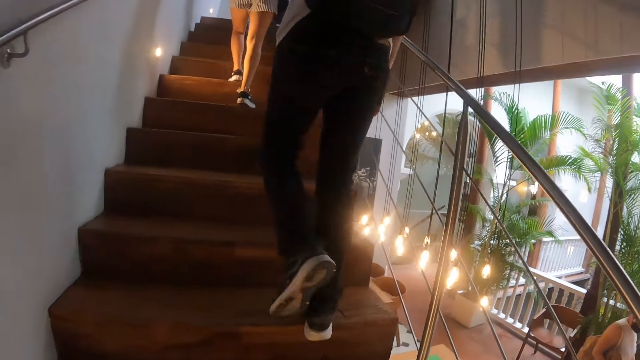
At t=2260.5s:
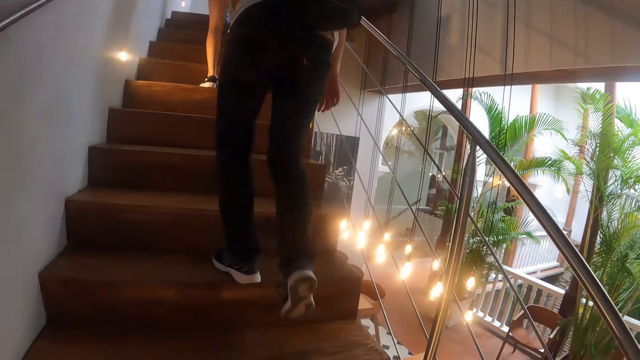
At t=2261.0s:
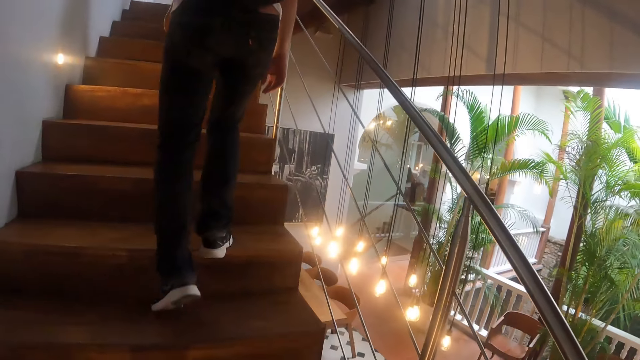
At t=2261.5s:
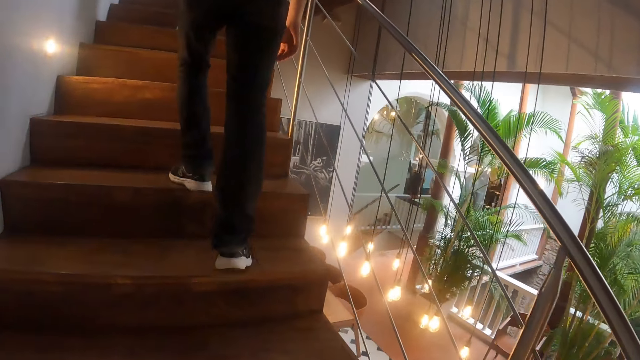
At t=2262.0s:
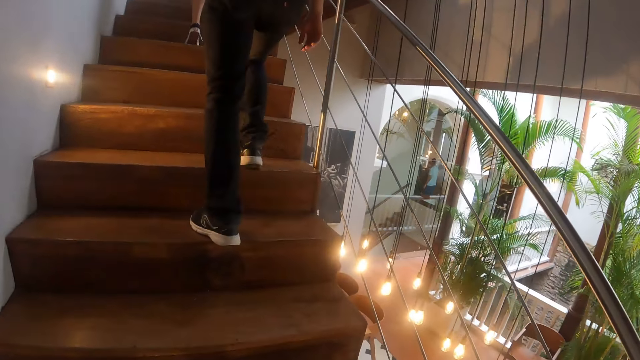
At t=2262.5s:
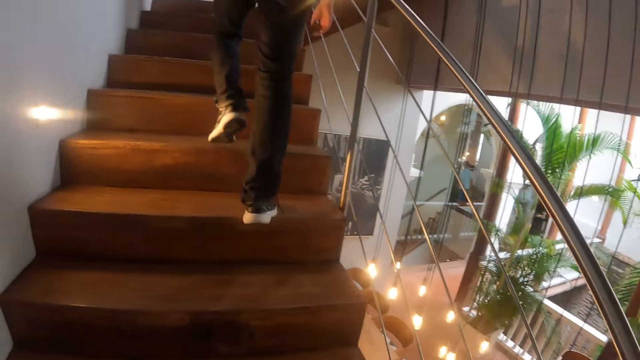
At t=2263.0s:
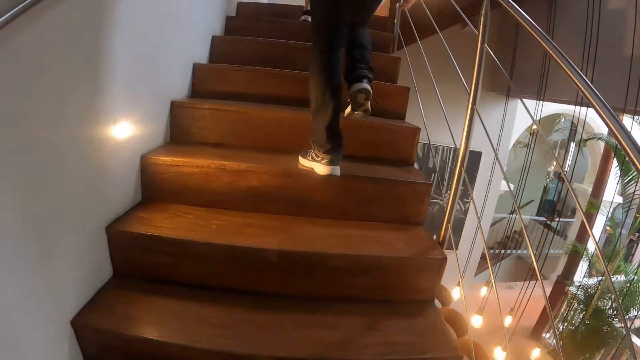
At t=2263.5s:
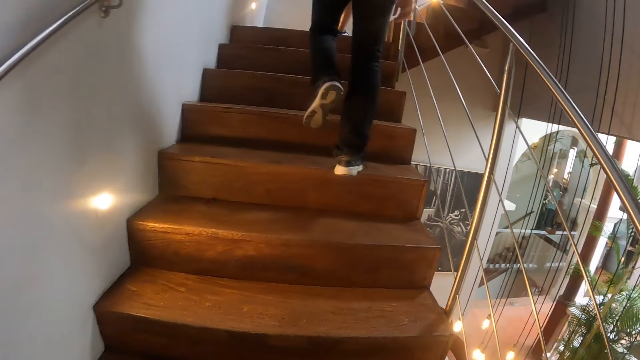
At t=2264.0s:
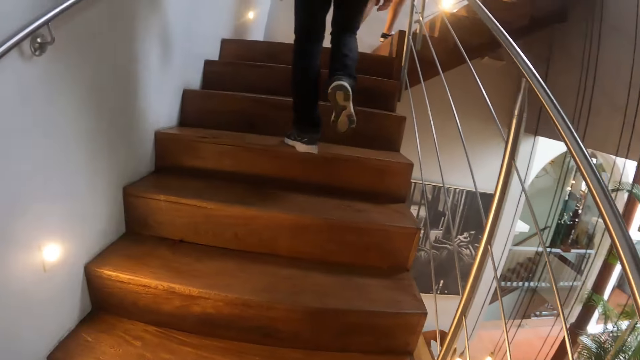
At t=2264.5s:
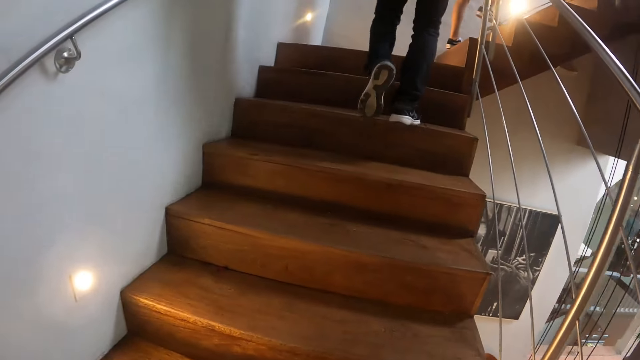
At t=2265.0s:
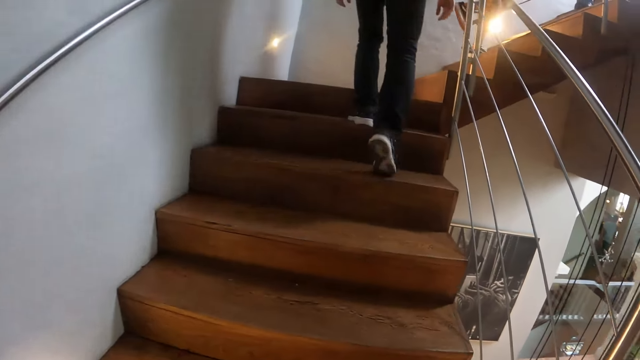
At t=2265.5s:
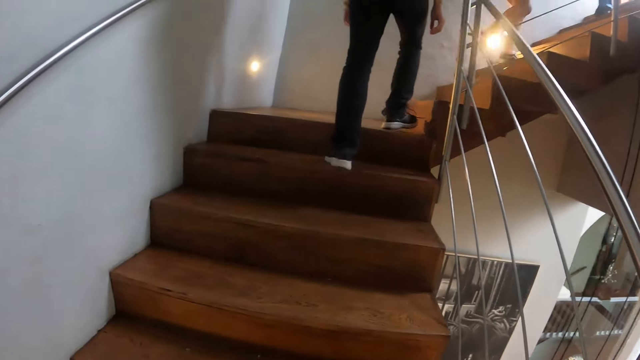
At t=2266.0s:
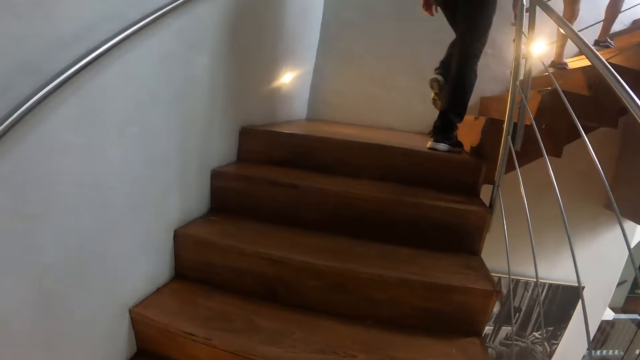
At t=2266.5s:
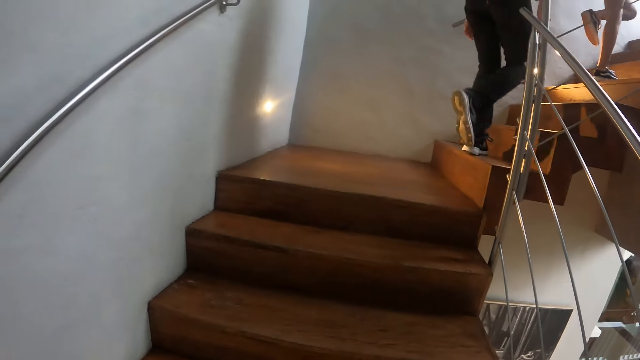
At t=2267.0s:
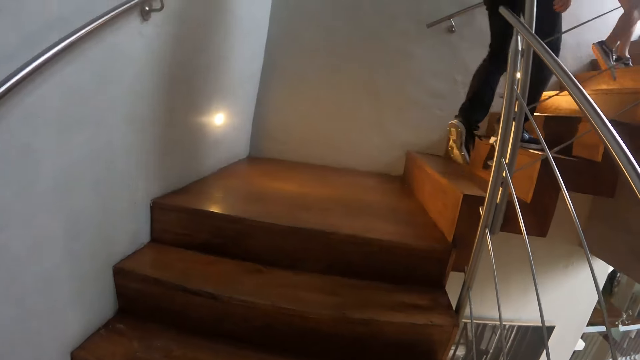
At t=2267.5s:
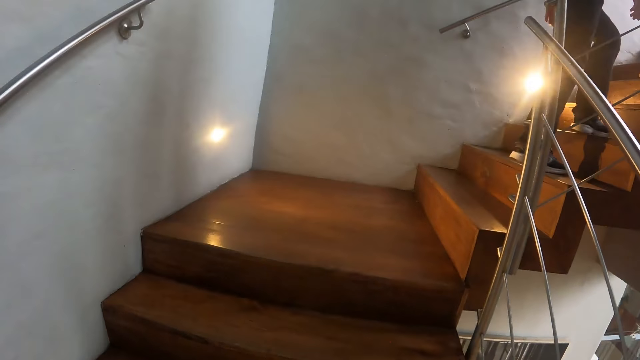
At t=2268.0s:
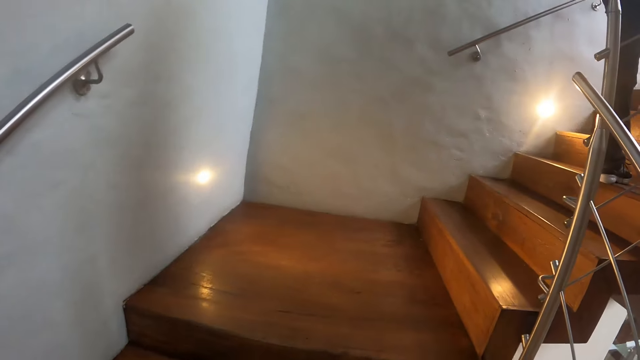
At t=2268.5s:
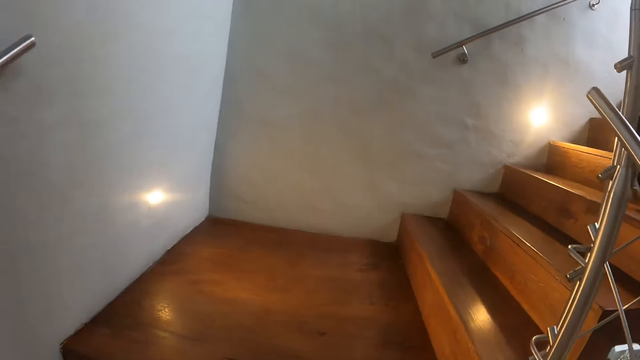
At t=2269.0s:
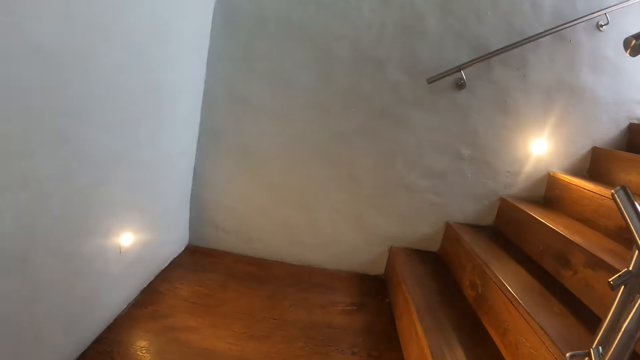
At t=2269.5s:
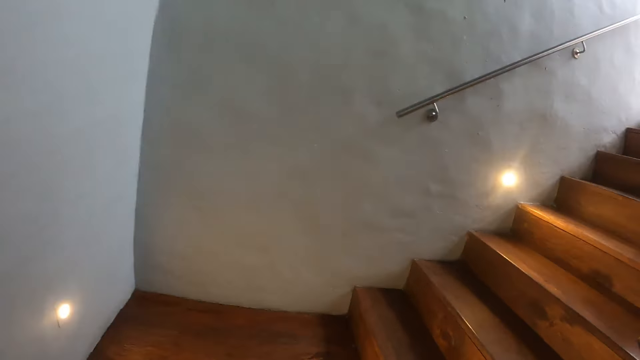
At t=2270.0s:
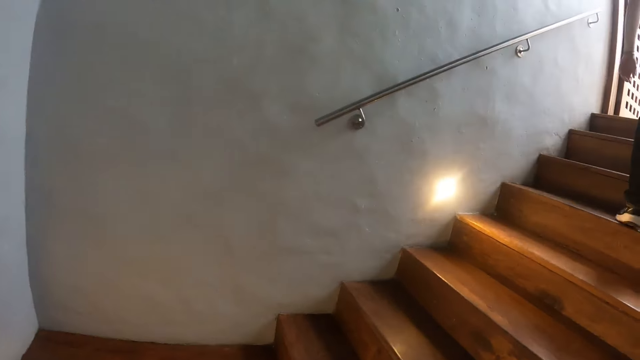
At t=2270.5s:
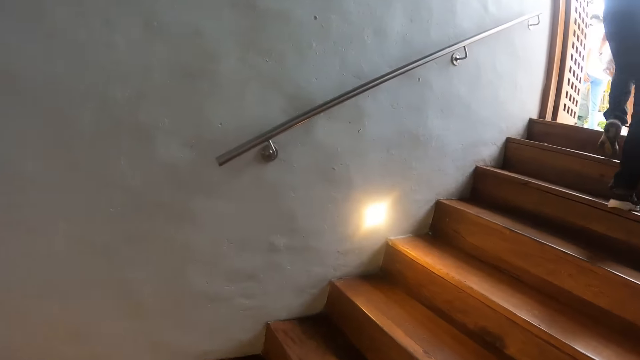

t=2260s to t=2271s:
The camera wearer walks along.

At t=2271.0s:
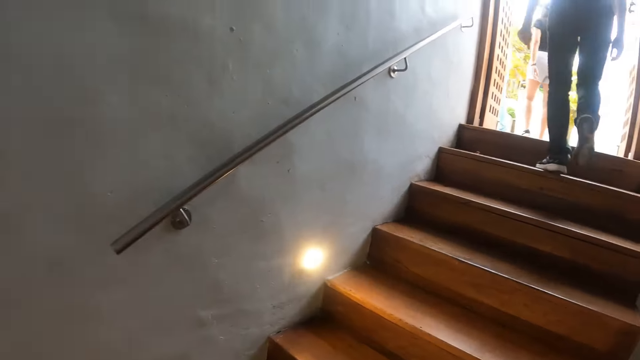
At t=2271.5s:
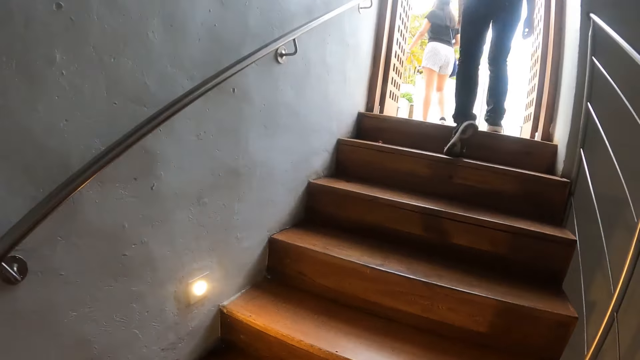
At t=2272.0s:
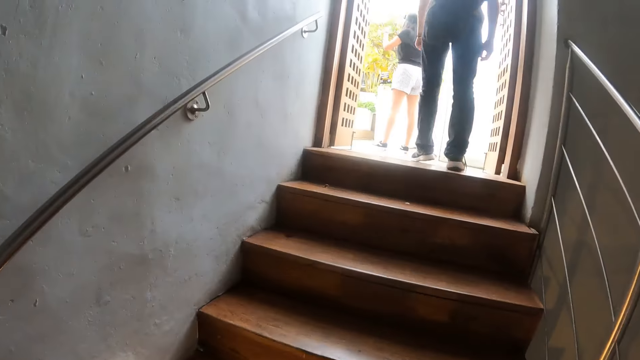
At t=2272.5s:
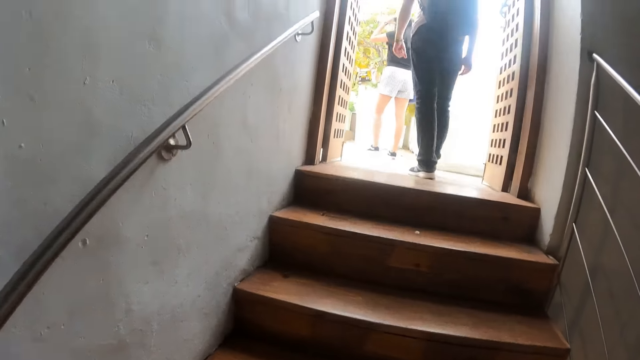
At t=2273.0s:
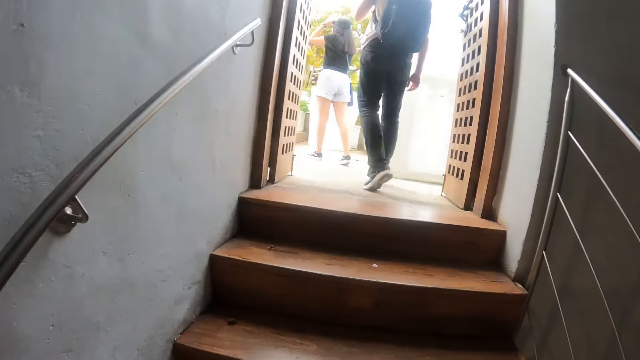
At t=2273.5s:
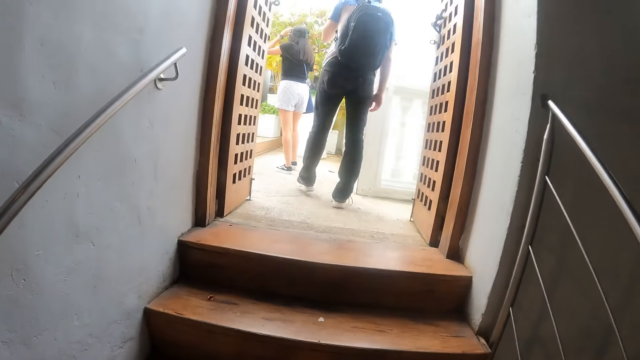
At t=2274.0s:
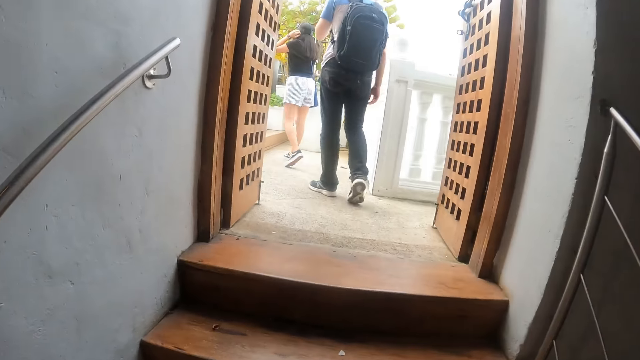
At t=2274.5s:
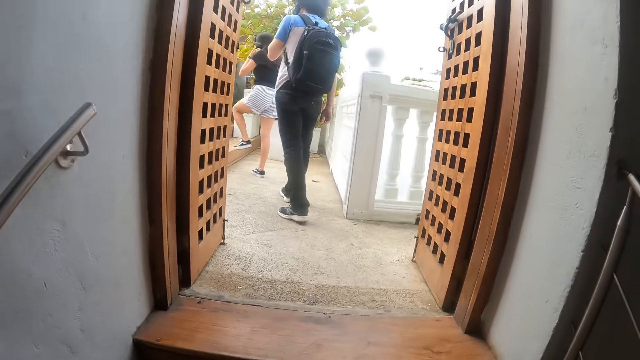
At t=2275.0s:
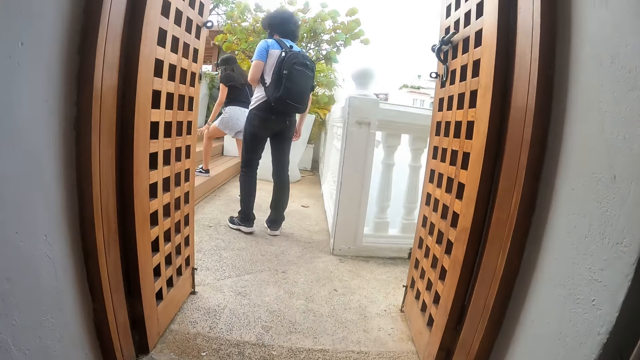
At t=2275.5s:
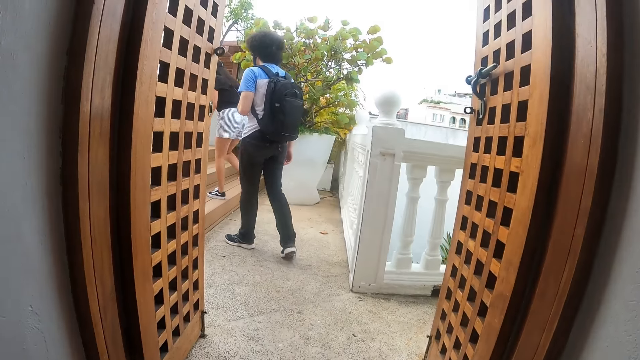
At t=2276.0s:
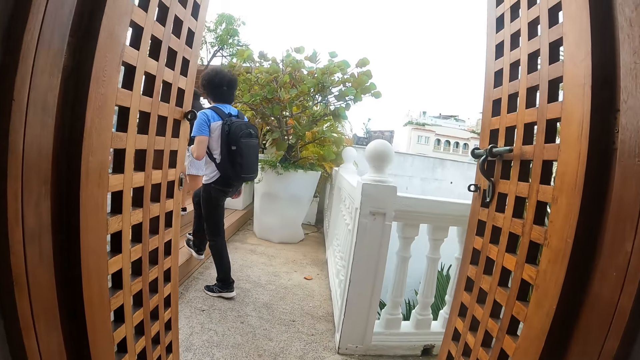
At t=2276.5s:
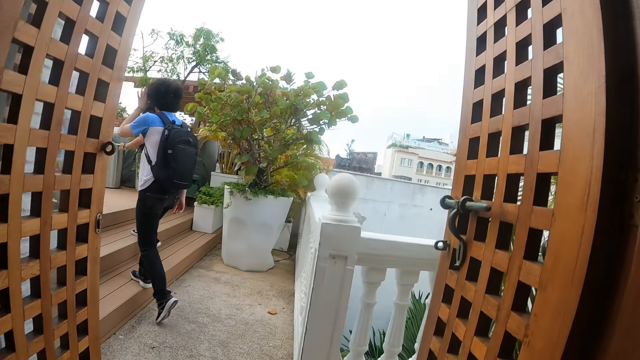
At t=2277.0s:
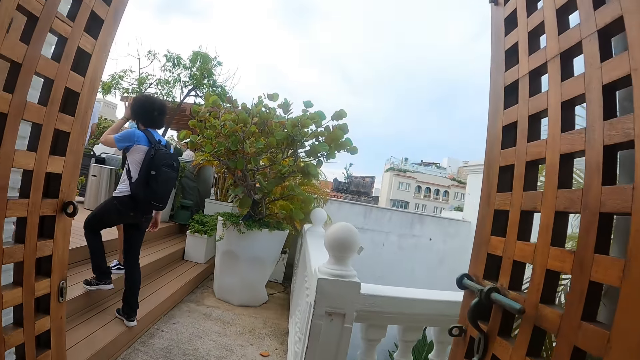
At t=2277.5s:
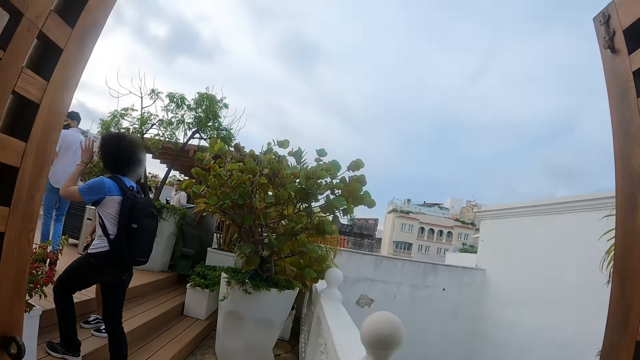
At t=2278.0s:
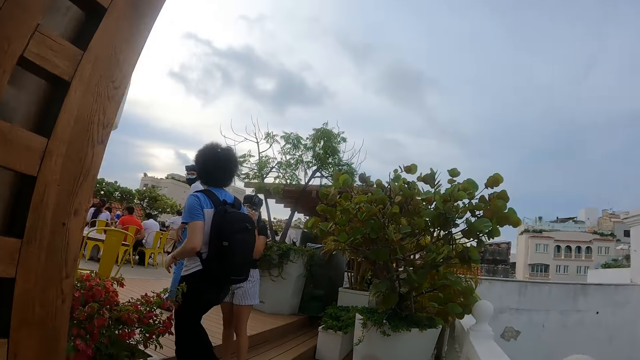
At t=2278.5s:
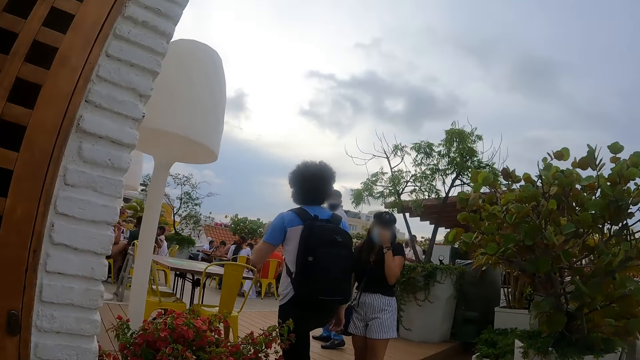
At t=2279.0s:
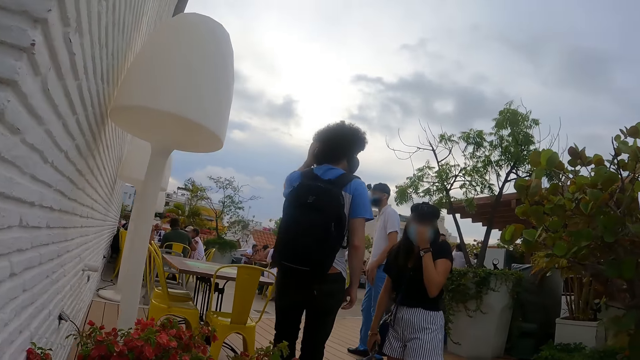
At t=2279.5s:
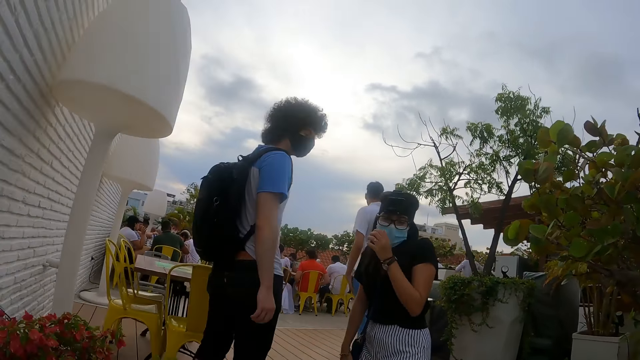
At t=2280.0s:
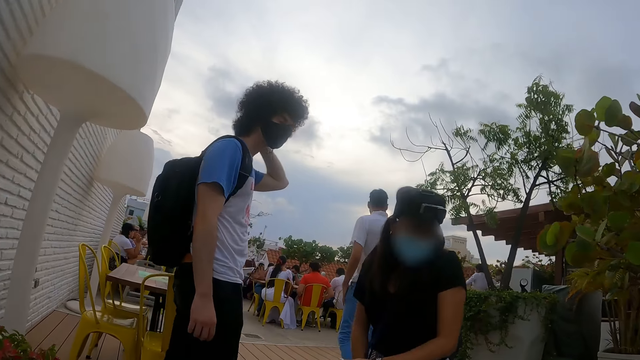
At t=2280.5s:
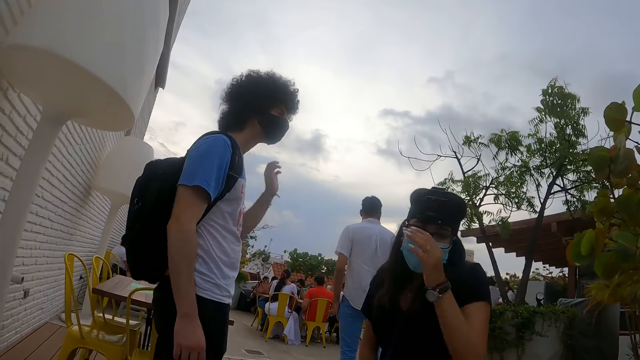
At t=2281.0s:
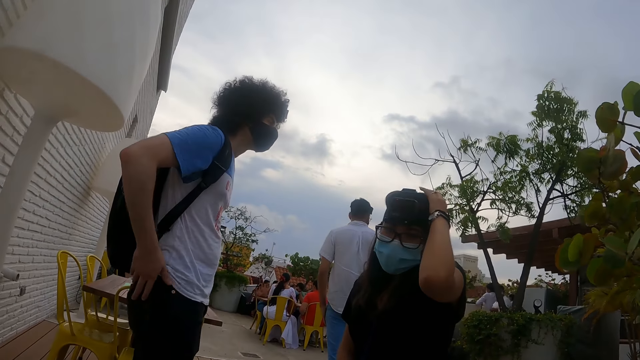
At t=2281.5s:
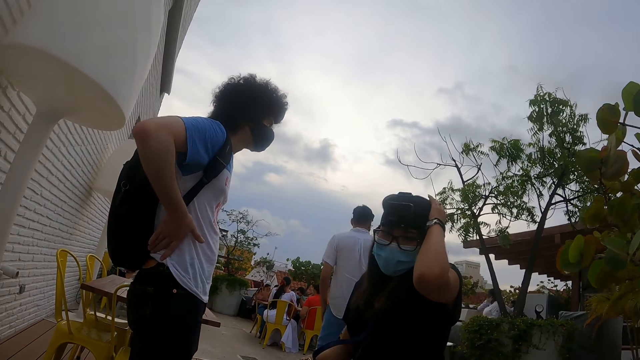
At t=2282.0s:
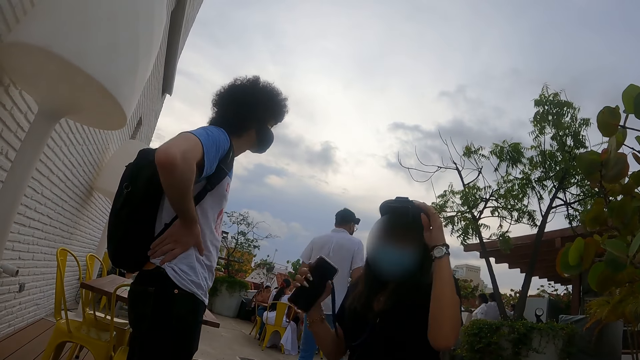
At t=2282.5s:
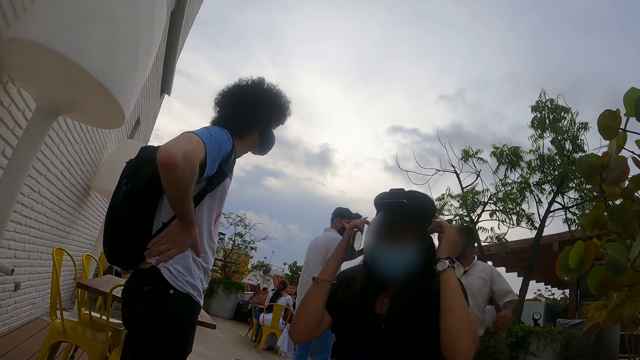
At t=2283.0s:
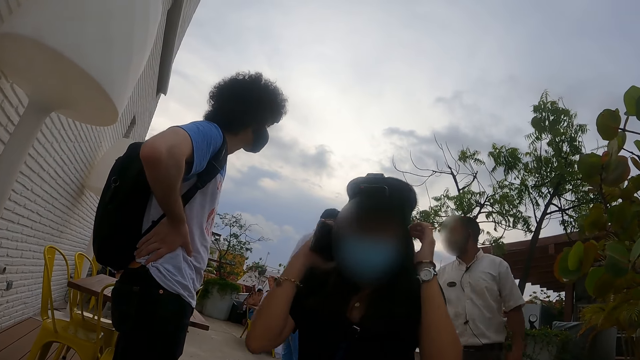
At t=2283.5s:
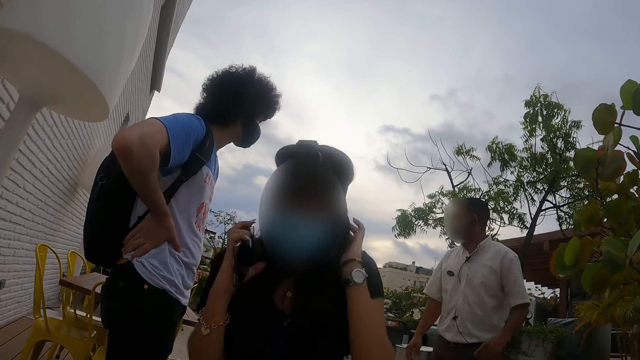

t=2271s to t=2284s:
A man walks out of the building. The camera wearer walks around on the second floor. A woman turns back. The camera wearer looks around. The man holds the waist with both hands.
